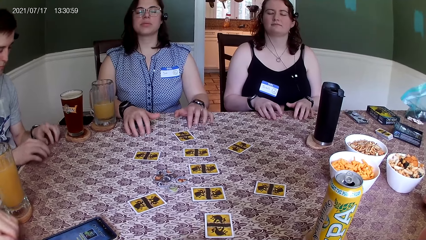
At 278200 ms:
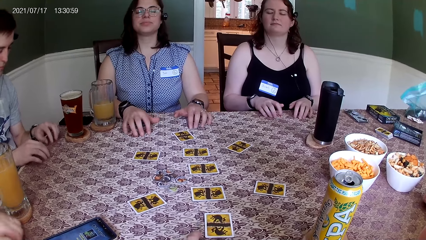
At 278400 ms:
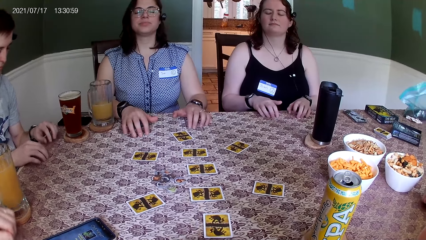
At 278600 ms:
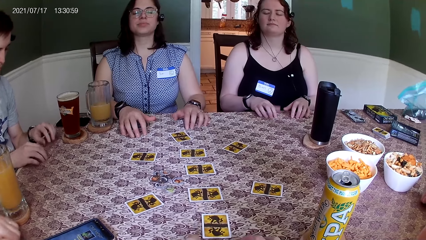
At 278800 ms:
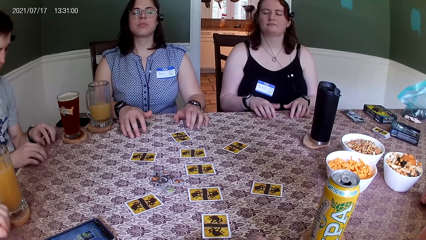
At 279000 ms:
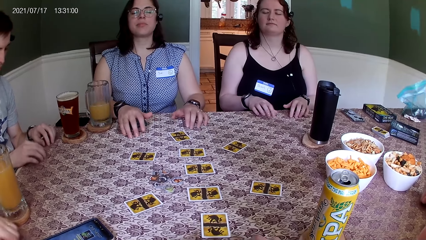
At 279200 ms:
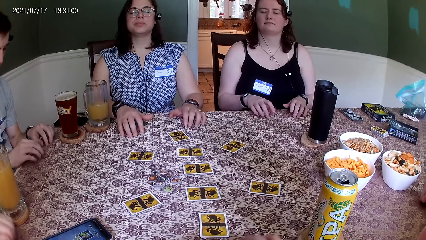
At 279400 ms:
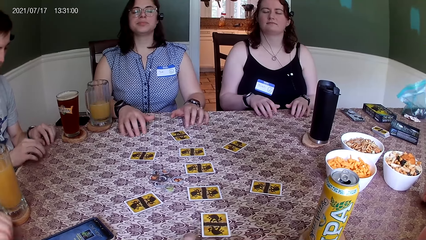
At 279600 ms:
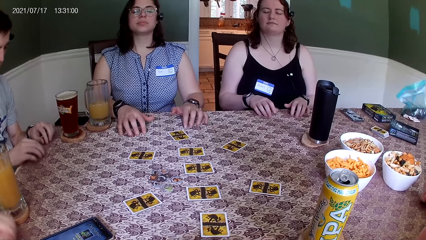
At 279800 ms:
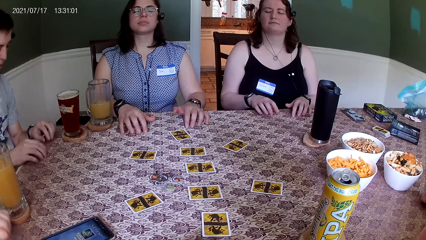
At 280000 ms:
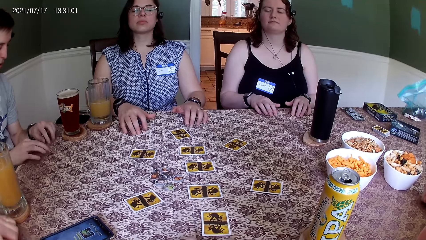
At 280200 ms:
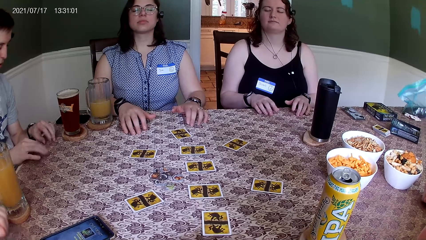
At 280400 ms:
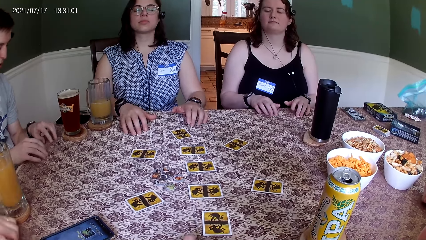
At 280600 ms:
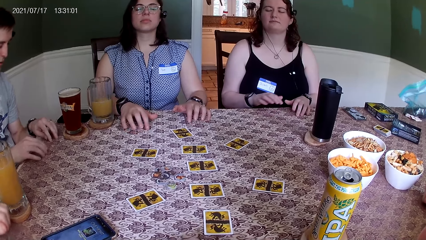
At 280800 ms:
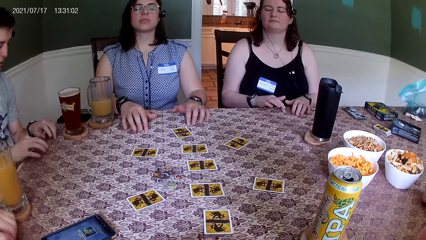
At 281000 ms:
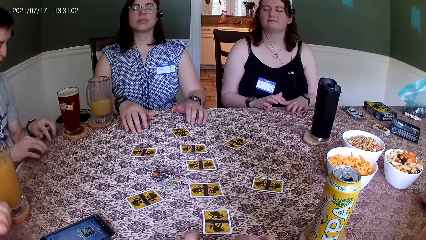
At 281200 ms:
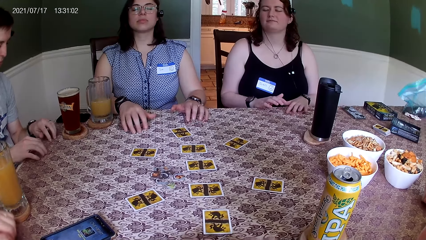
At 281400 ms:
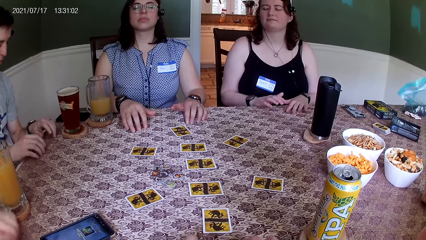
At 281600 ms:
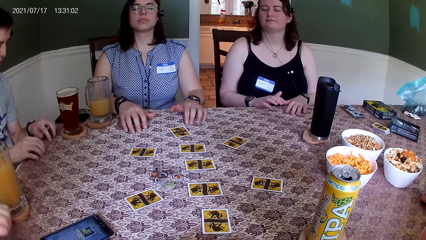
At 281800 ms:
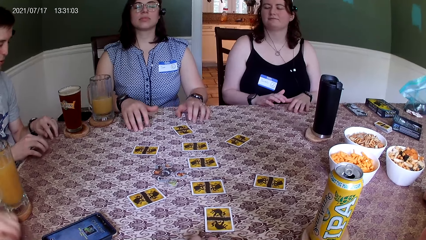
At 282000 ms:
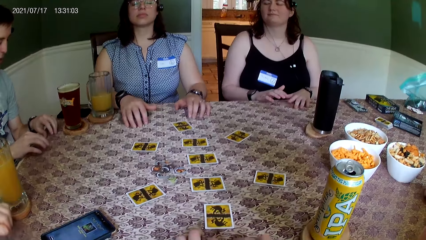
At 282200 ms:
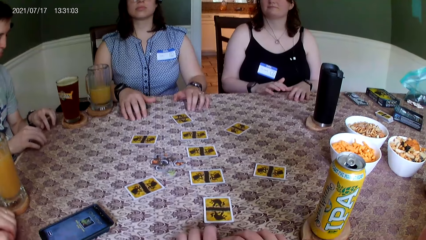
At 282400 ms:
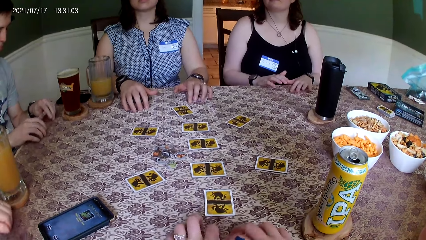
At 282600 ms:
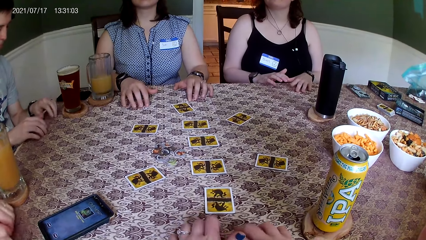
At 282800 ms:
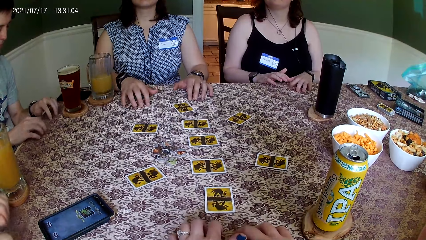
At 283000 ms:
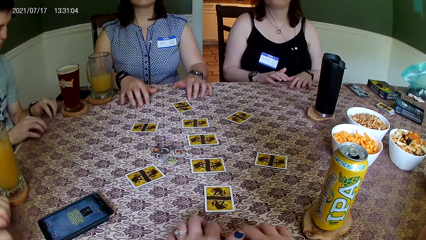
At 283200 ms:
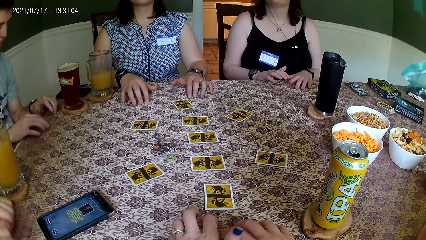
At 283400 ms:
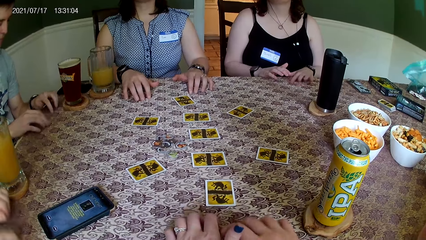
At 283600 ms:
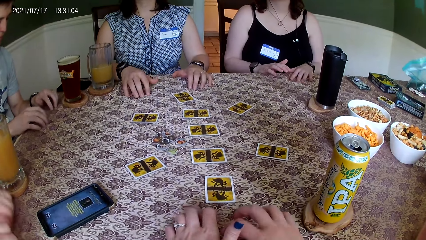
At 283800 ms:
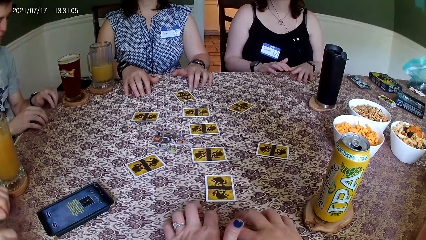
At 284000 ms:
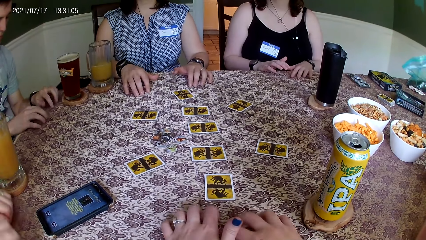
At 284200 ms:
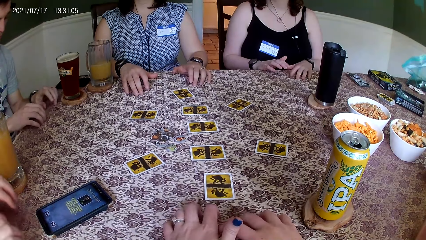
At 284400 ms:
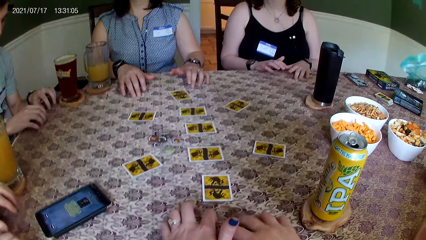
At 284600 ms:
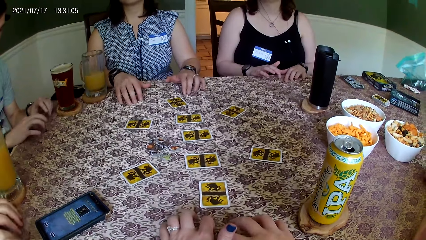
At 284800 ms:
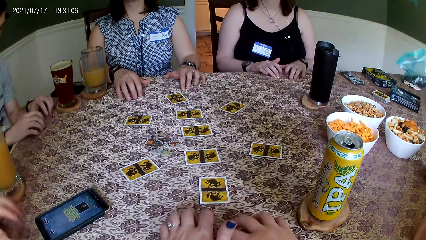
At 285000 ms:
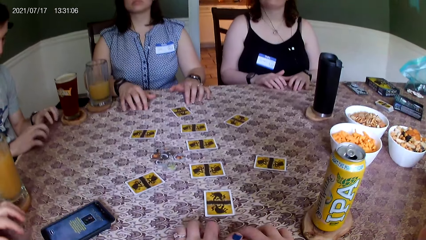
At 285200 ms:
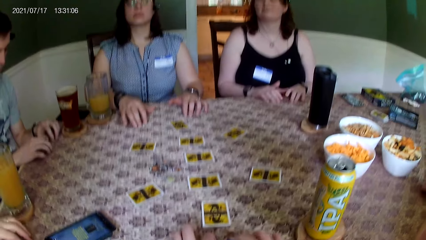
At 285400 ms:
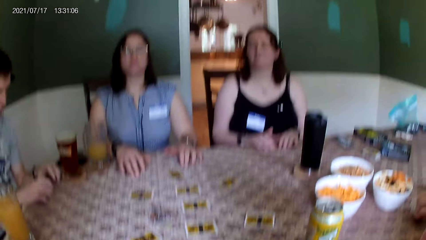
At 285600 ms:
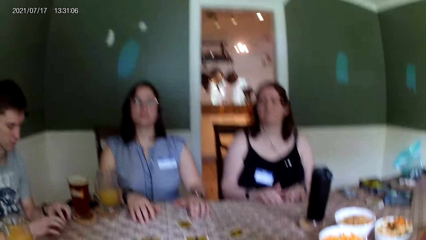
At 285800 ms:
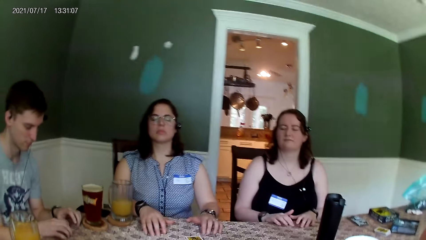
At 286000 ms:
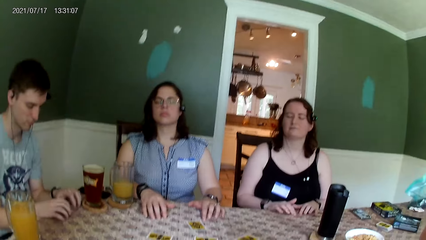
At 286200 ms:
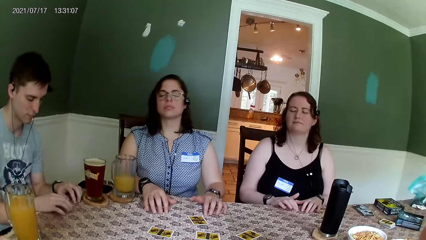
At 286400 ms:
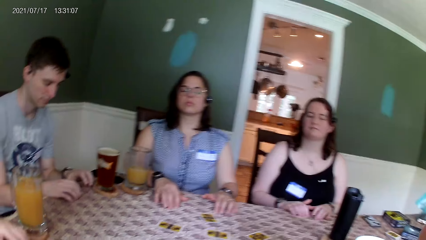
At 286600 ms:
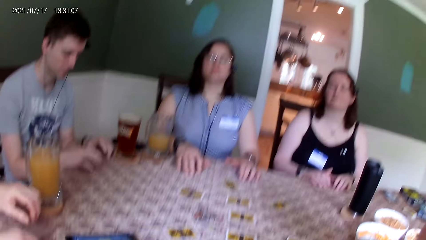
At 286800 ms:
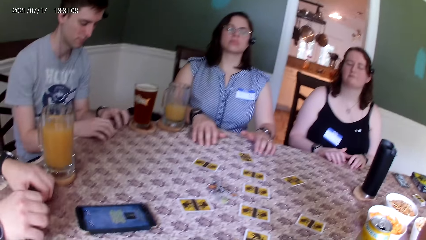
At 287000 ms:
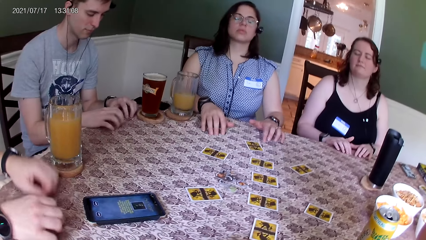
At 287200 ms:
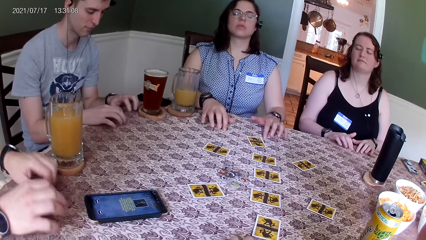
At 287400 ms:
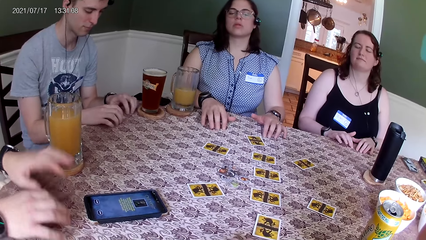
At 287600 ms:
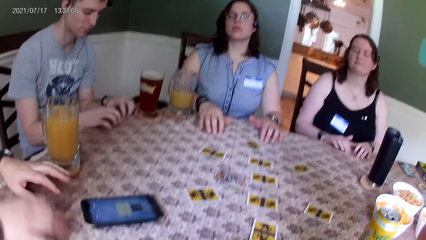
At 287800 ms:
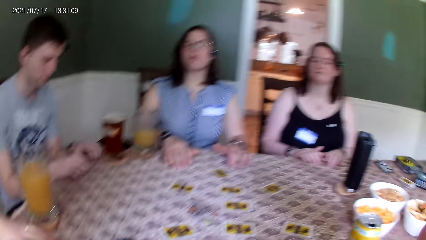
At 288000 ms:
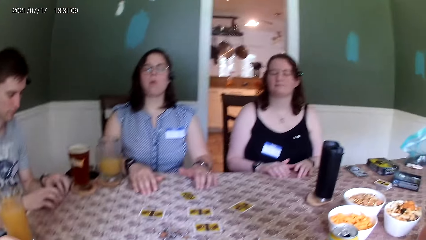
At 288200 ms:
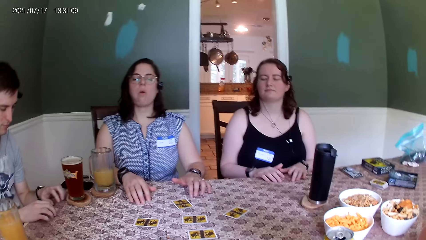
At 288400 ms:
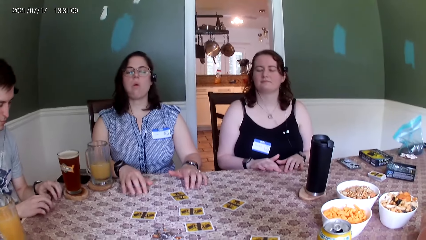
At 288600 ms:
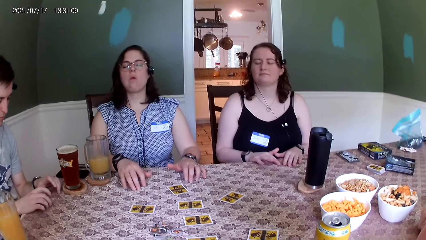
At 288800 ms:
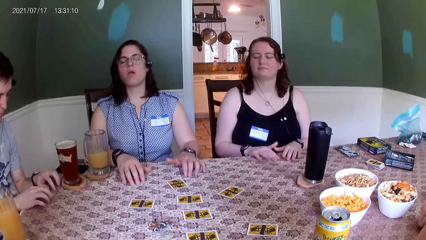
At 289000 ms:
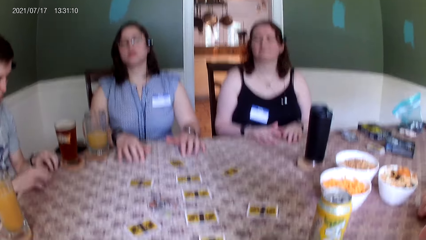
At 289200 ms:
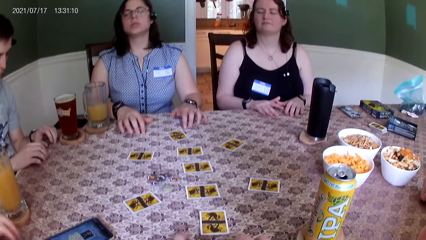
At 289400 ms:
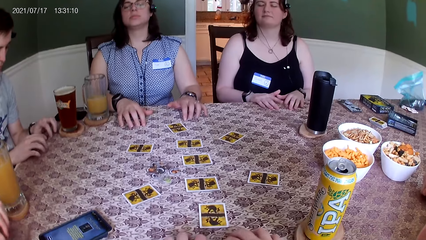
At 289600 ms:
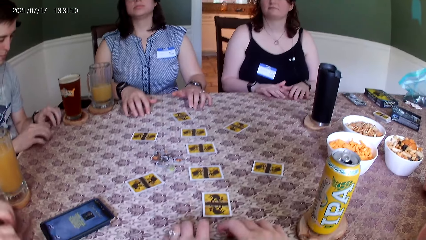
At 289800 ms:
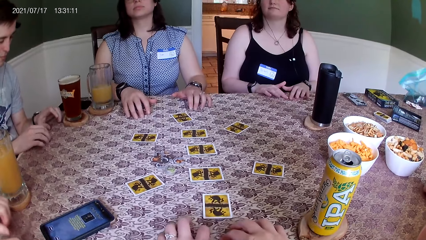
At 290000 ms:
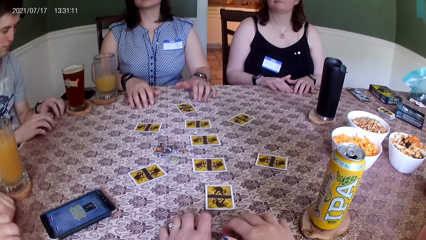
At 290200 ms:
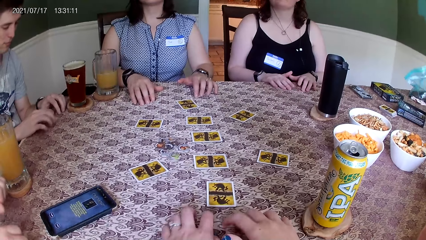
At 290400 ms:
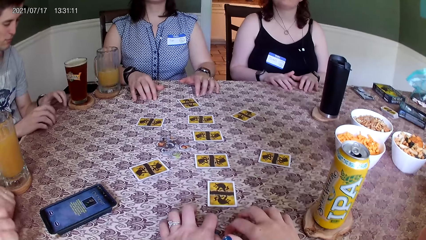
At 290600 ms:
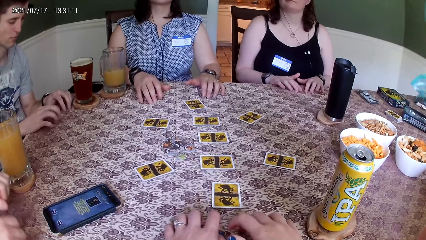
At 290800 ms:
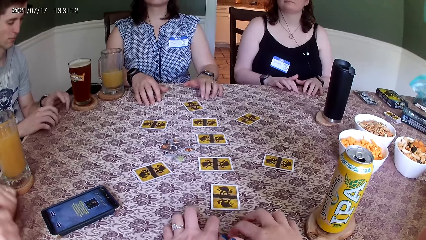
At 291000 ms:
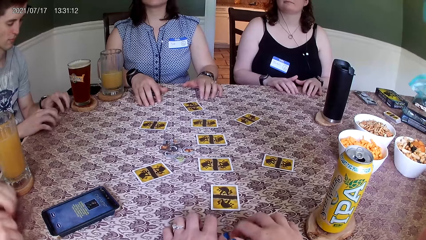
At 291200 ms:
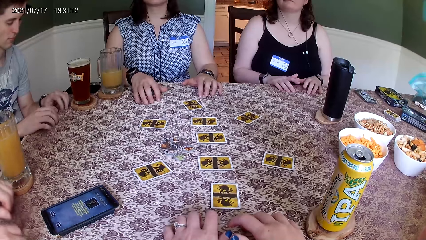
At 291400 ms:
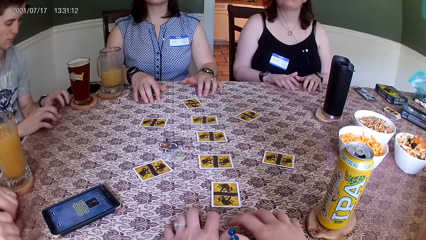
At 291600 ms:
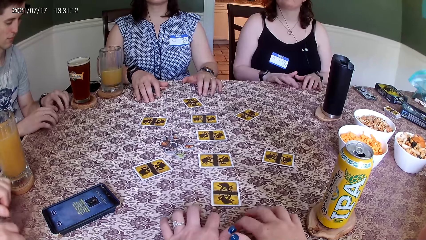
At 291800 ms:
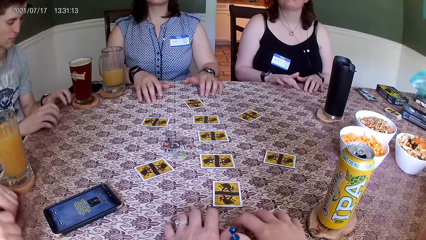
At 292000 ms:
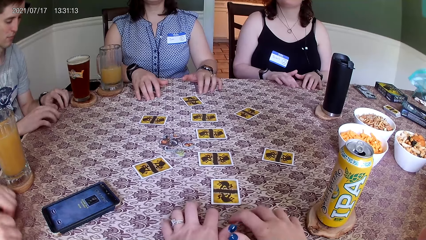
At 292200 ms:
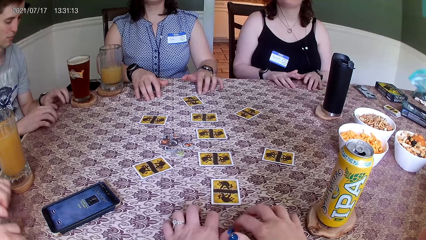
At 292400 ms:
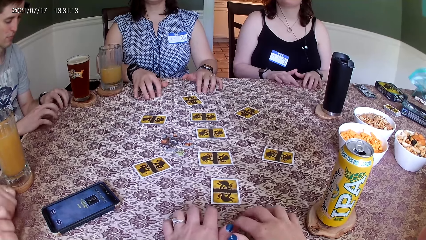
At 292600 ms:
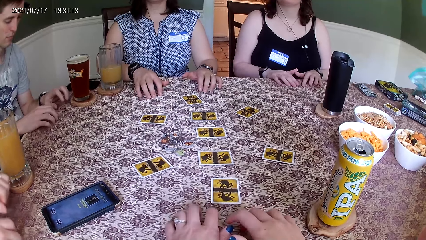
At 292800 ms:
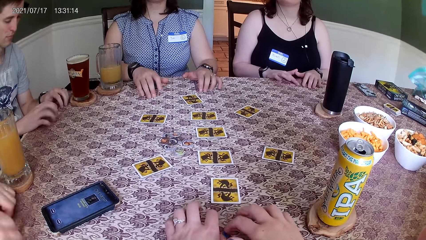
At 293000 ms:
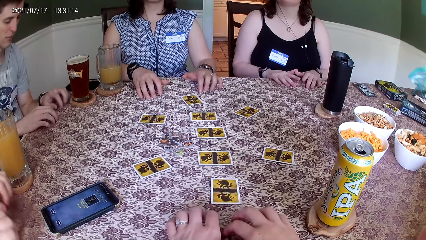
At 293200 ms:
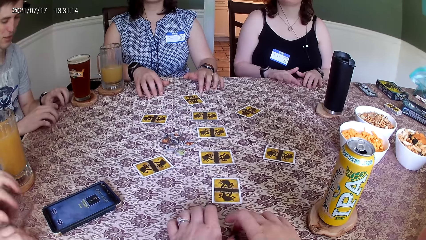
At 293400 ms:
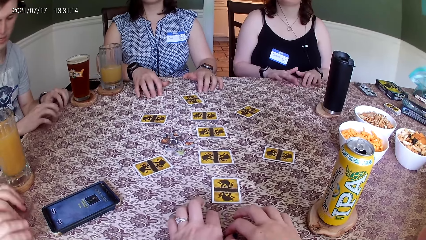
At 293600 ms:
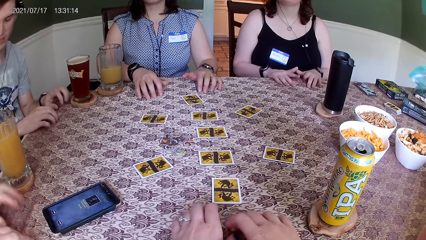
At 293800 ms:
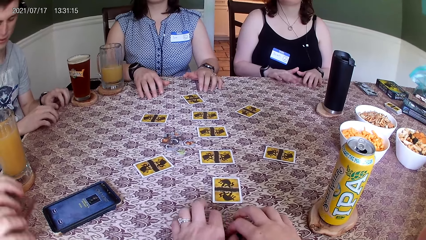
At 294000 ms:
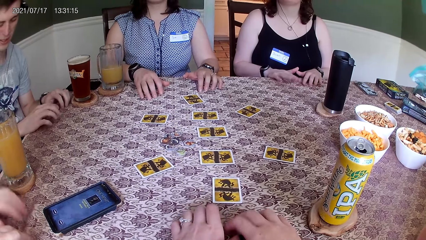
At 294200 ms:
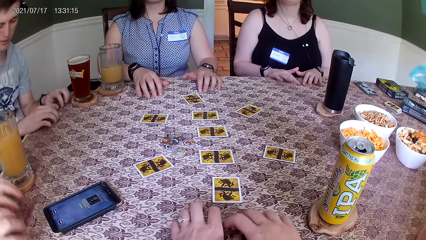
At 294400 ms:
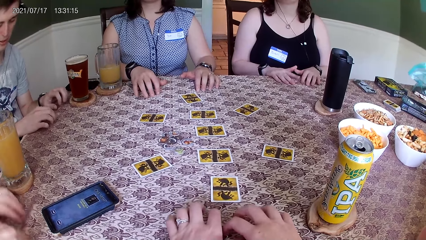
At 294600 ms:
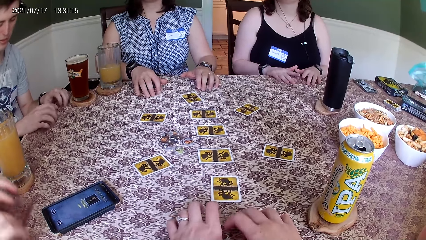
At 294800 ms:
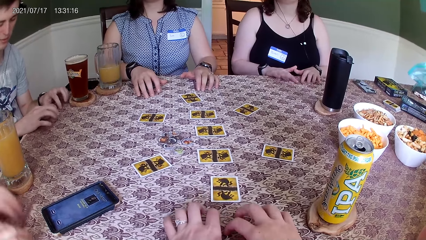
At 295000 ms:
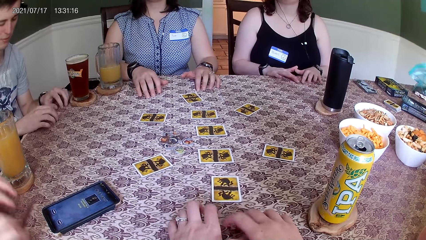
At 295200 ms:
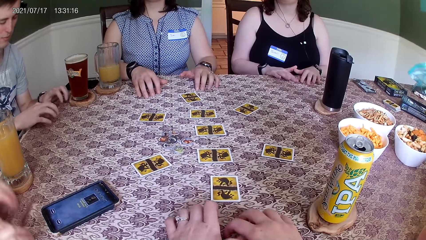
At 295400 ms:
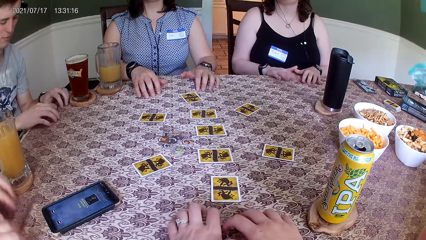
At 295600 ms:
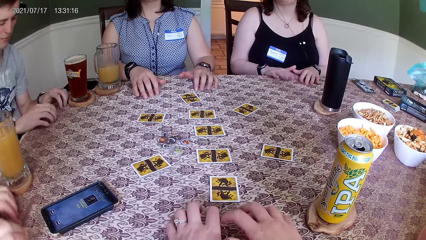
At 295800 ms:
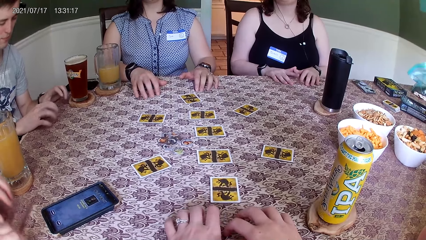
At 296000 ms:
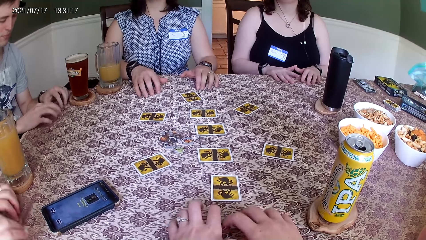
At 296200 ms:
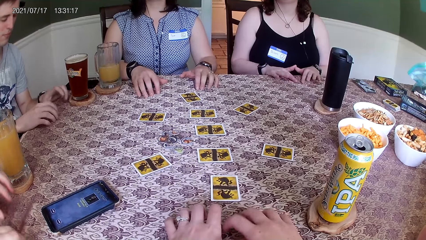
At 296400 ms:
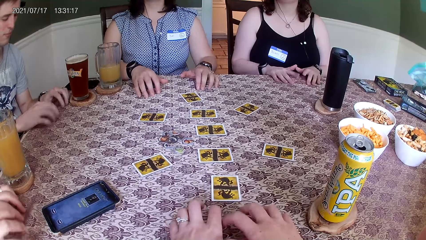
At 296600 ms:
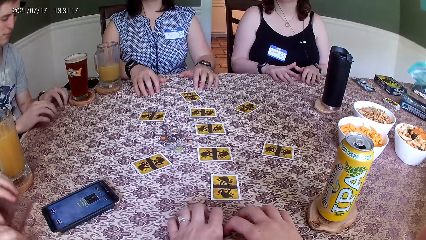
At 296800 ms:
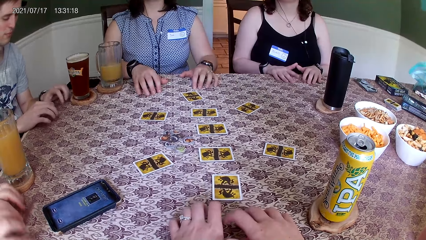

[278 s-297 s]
The camera wearer taps the table. A man interacts with a woman.
